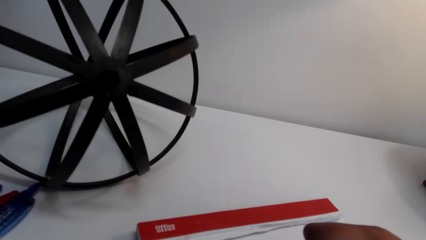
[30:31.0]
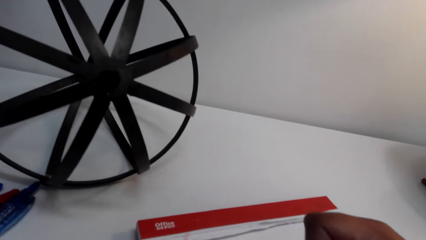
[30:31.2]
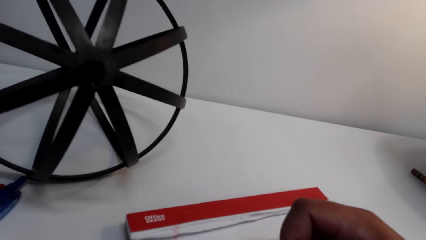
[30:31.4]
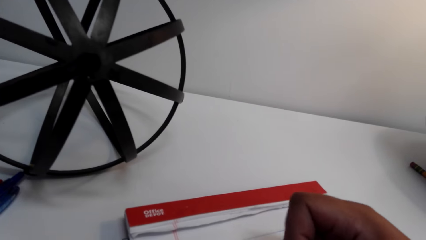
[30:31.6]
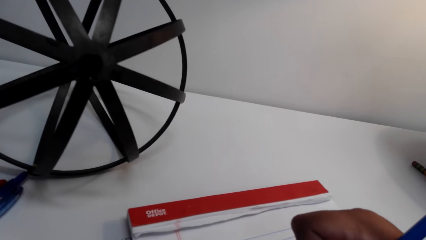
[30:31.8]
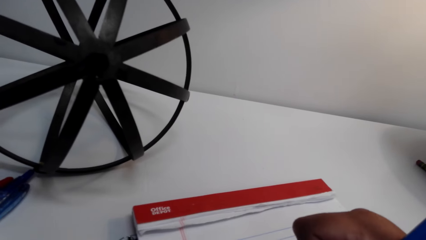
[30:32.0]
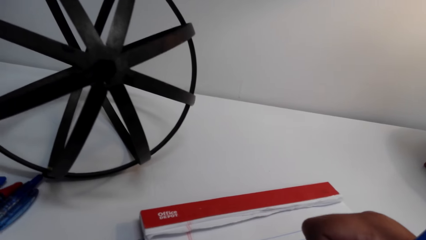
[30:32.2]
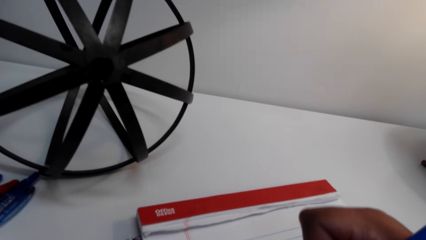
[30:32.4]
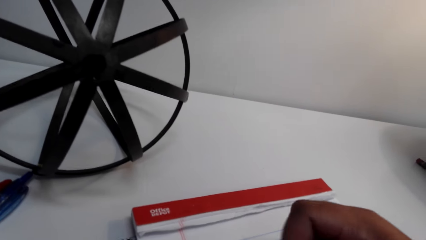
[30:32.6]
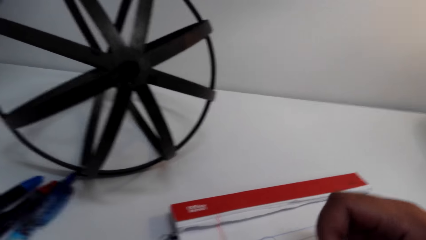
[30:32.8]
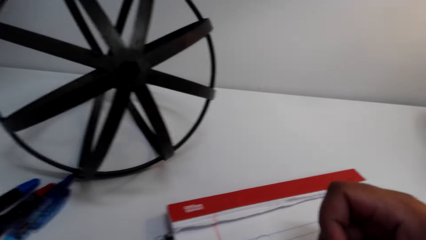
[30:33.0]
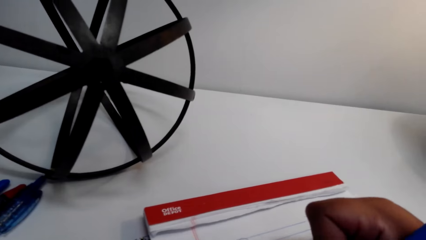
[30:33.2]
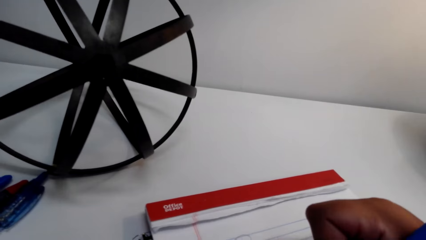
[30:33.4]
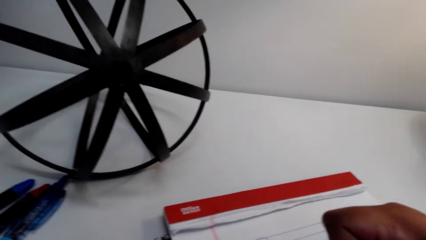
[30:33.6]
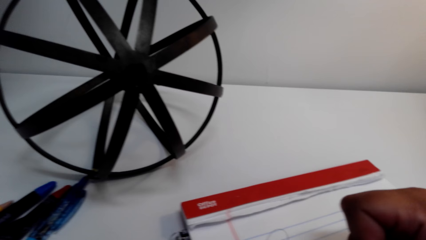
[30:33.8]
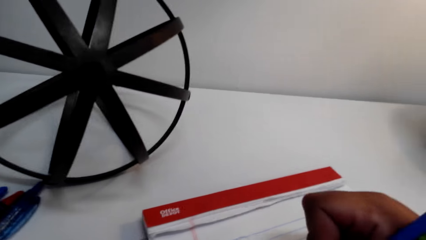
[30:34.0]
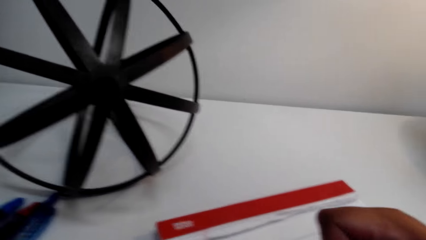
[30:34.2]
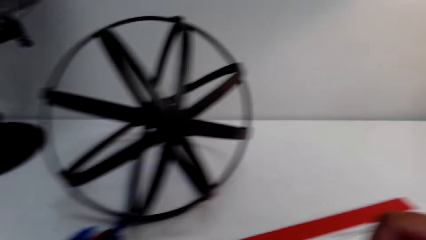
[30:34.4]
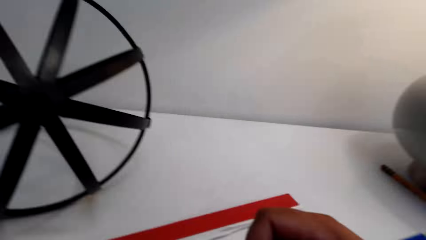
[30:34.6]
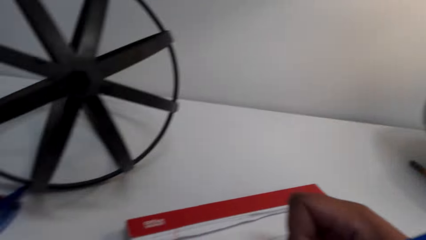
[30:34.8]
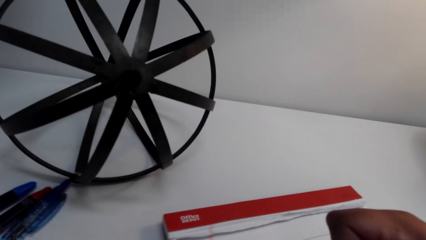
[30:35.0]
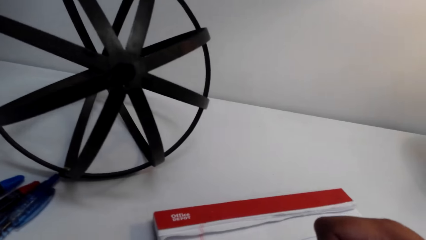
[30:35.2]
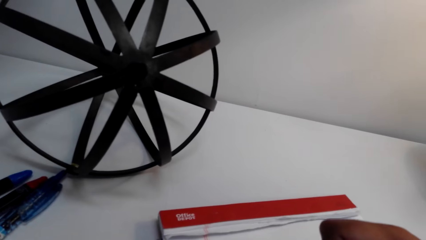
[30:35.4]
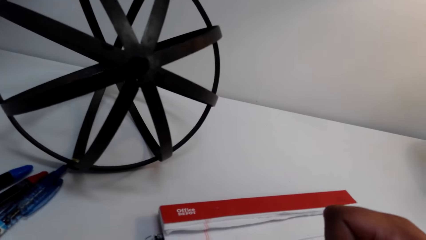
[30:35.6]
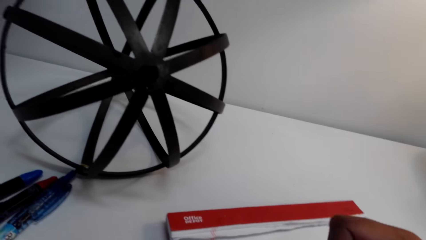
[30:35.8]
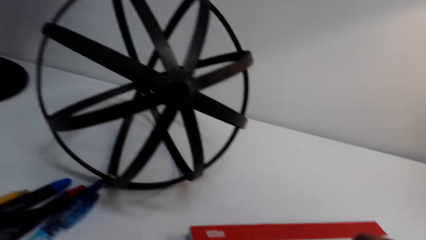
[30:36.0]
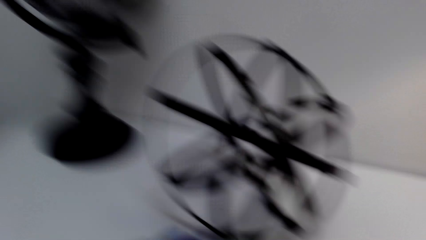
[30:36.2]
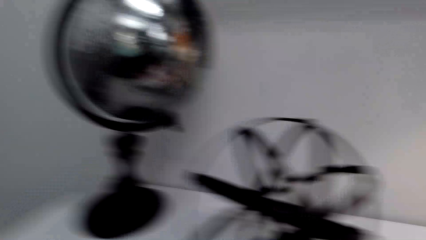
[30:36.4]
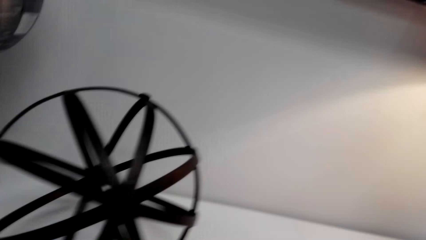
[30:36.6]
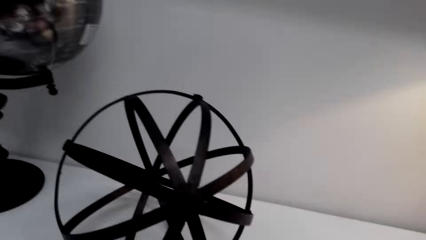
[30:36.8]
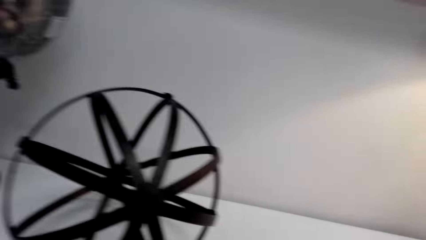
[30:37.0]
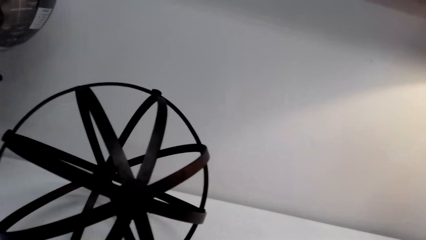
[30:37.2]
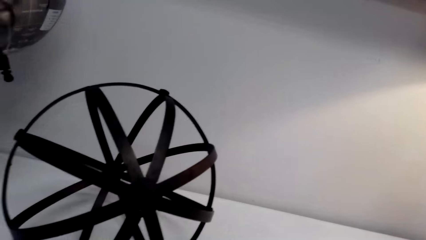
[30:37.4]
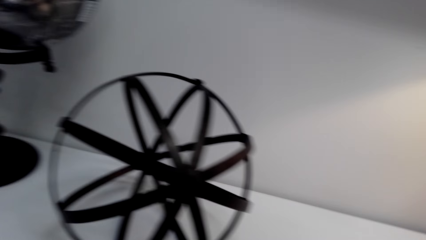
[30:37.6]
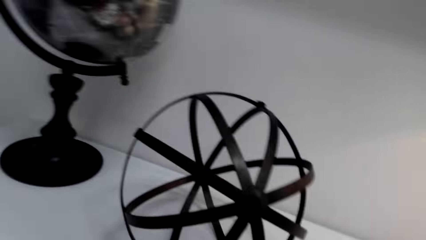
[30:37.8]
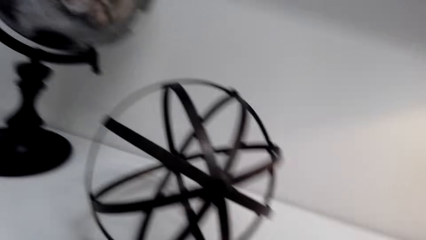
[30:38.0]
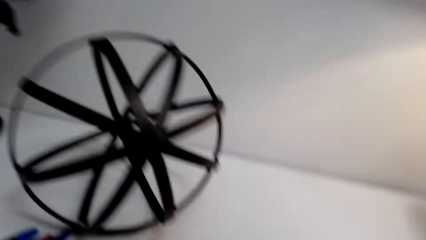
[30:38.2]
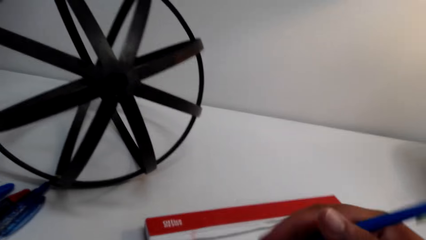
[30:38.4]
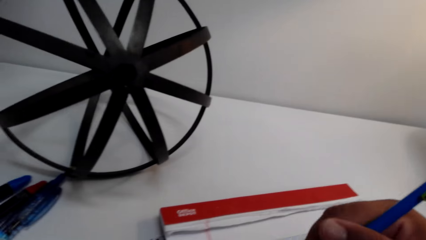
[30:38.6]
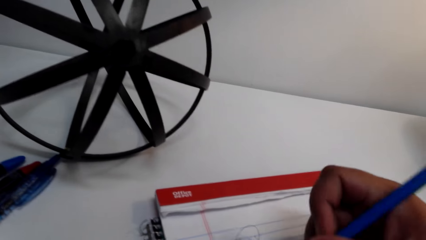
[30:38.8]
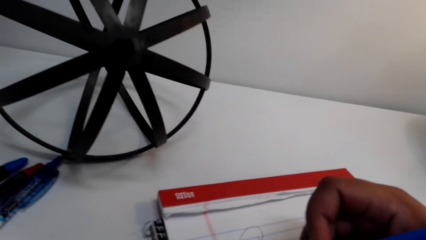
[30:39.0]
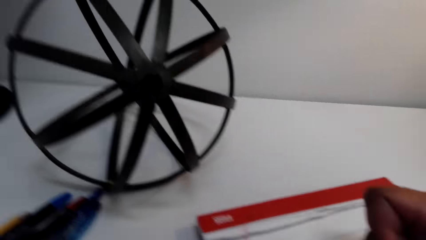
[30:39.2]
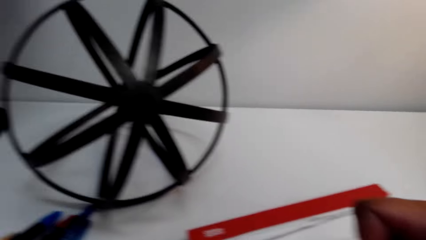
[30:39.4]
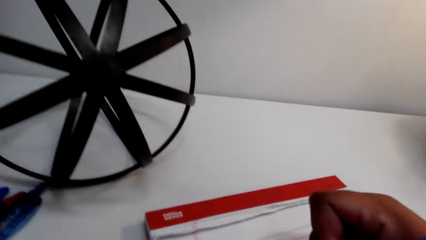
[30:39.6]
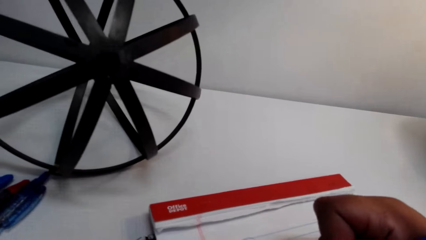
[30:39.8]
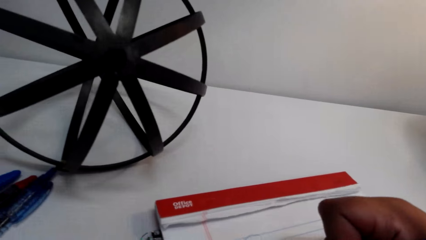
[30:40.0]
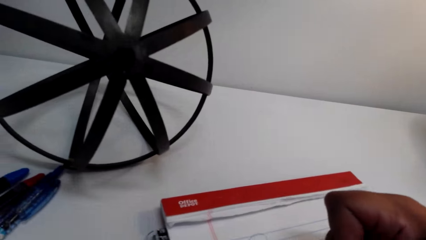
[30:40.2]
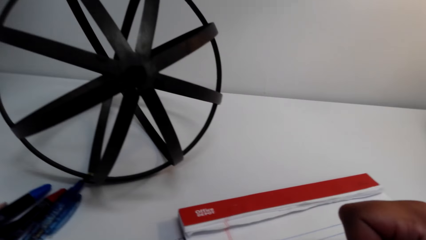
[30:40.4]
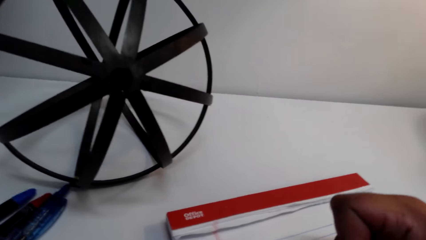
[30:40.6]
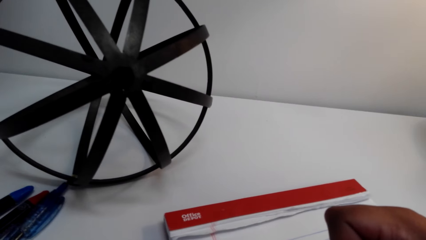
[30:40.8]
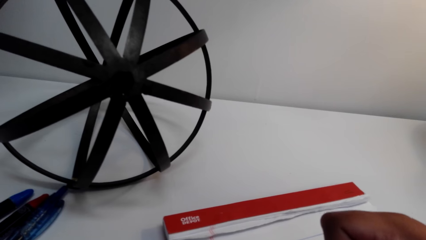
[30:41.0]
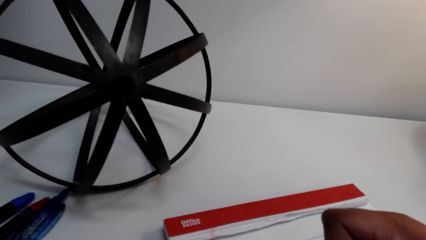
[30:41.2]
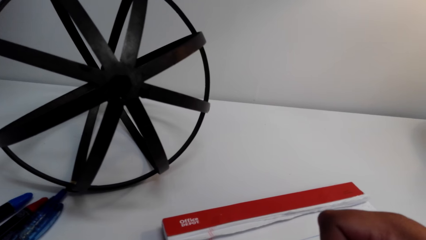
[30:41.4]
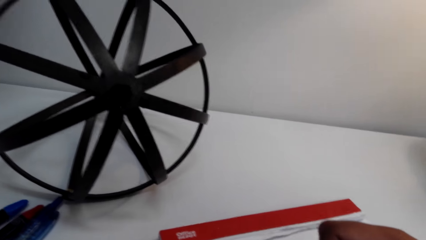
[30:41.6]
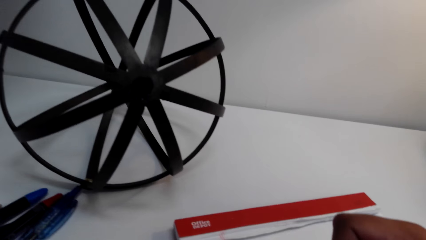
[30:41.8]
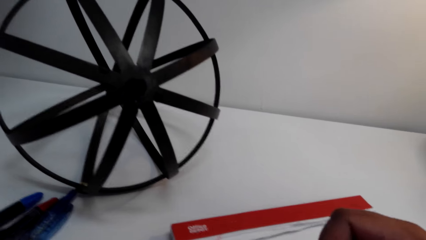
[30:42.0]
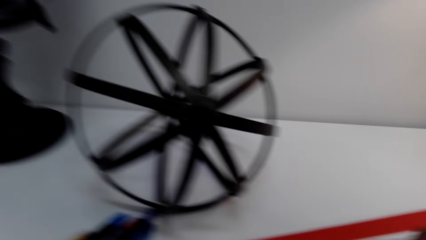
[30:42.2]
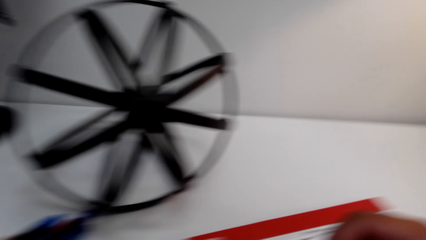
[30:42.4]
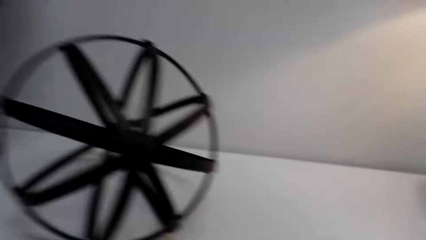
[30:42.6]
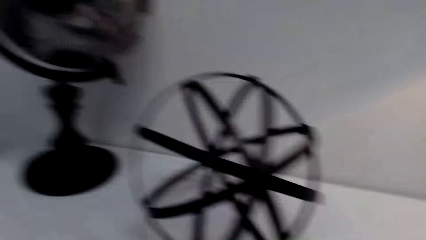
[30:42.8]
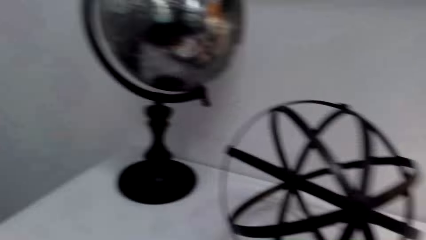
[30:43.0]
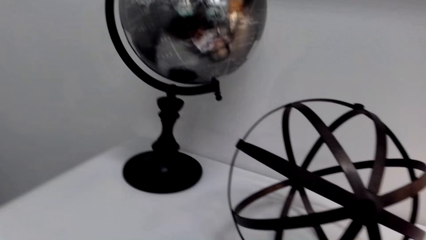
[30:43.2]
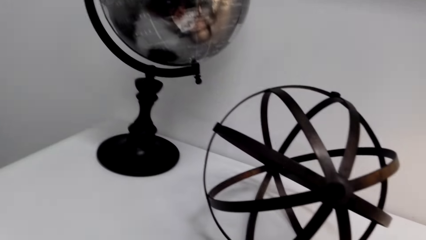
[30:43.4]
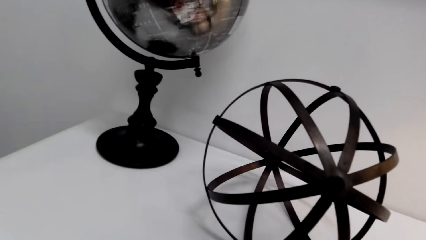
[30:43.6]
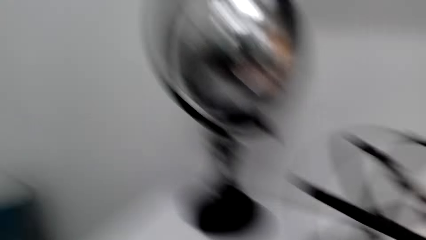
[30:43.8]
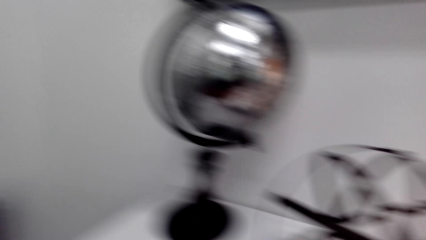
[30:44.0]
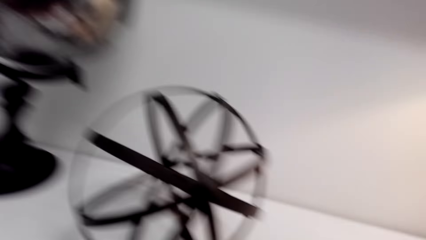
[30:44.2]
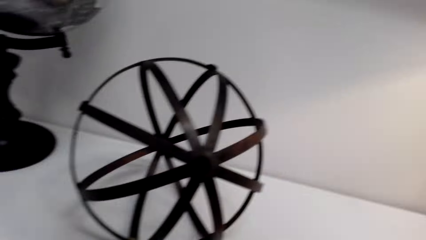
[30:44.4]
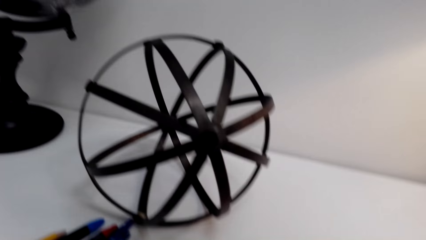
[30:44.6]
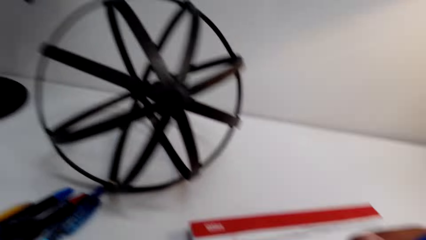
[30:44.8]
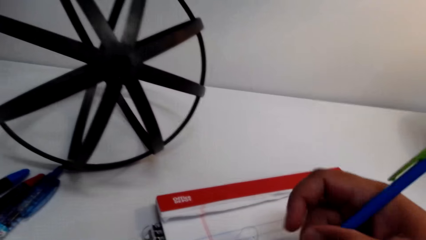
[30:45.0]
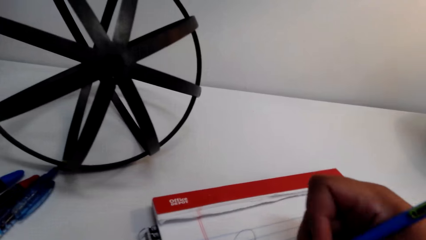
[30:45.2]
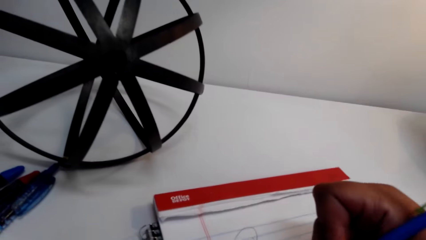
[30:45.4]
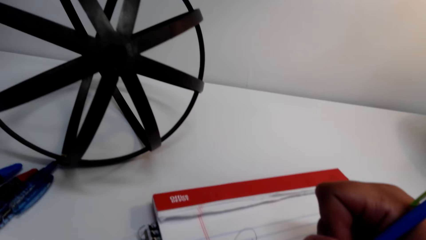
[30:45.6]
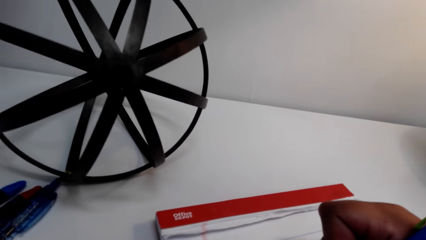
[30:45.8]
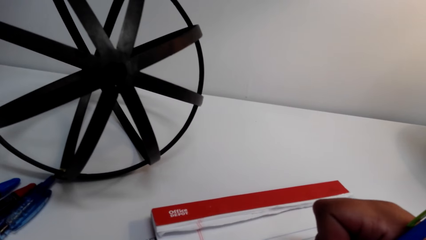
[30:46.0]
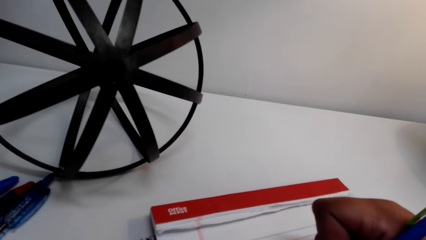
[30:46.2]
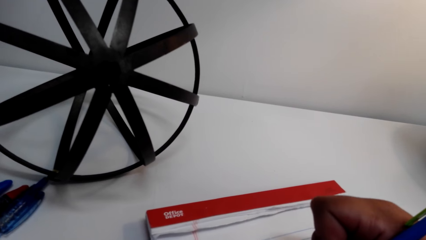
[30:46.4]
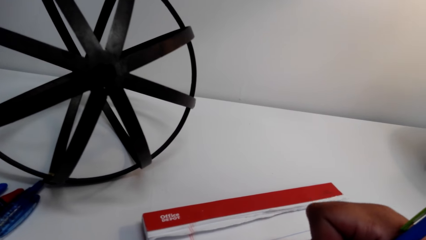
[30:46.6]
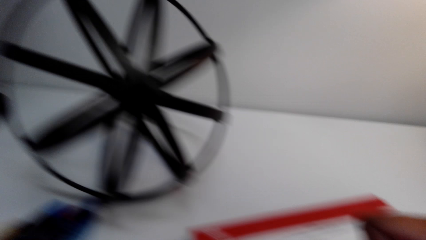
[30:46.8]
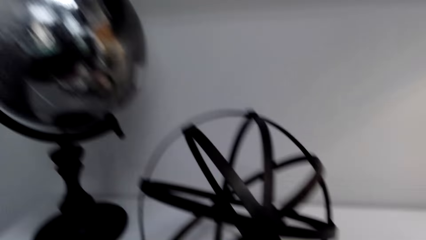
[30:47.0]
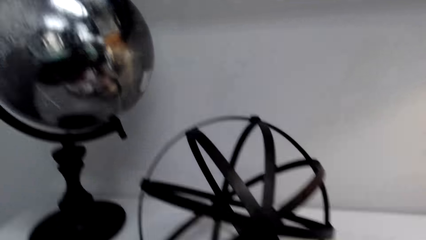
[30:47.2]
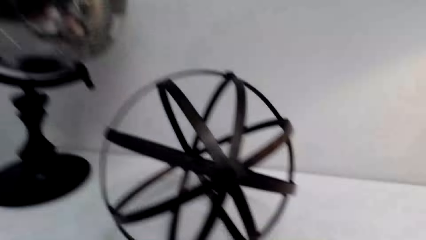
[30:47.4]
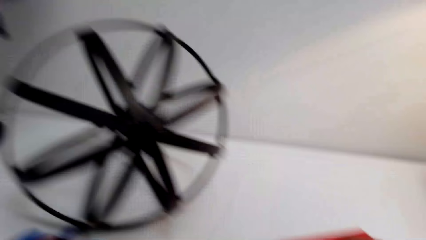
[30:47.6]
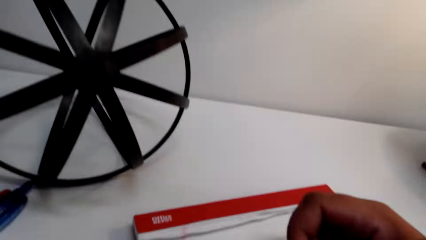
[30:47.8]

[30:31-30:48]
The camera wearer looks aside. They look around the table. They draw on the exercise book. They look around the table. They draw on the book.
